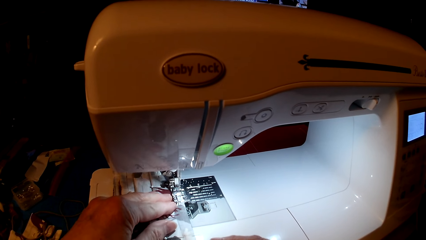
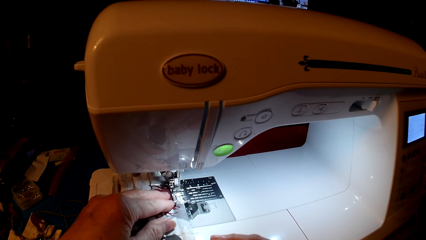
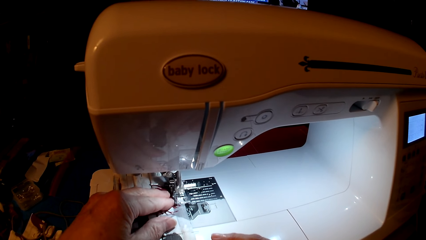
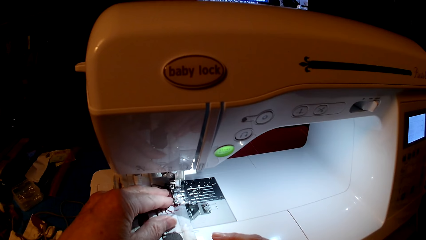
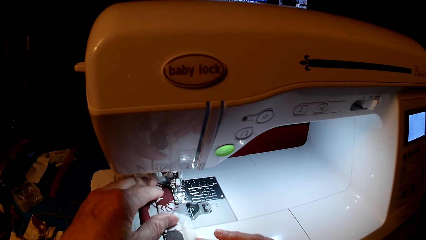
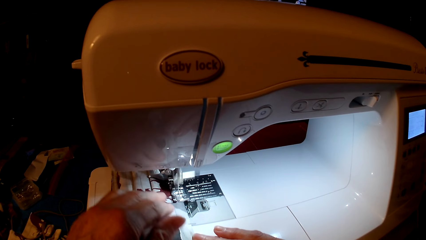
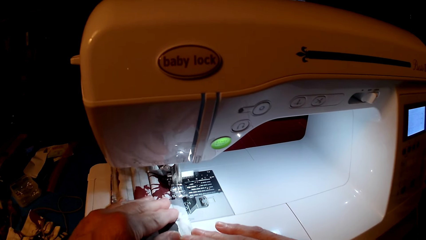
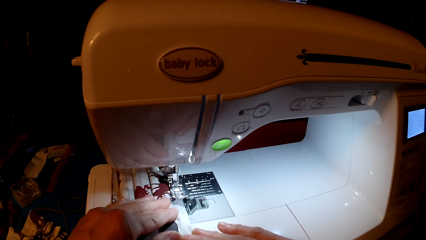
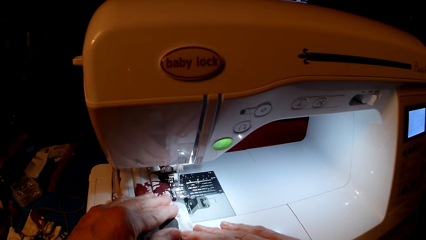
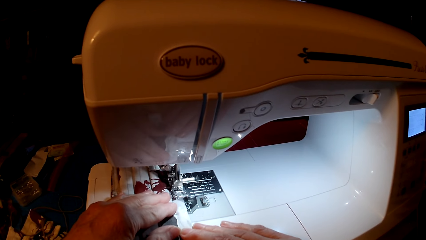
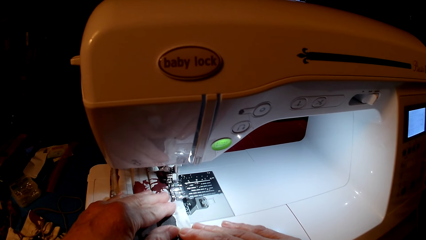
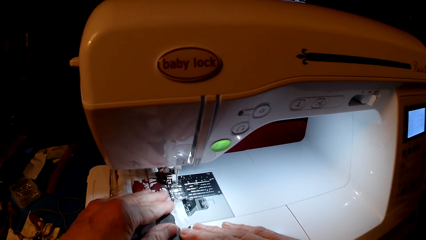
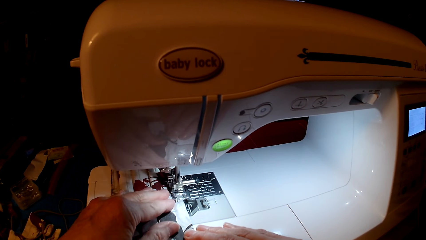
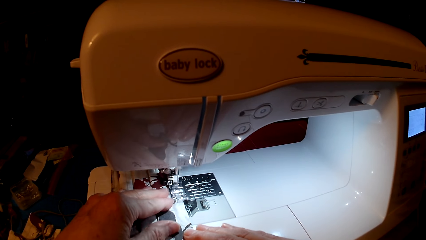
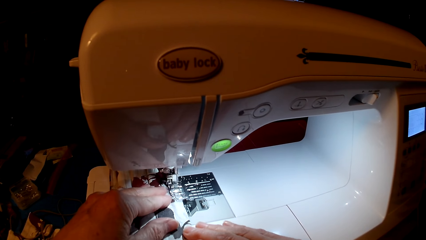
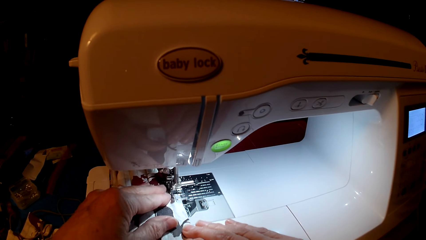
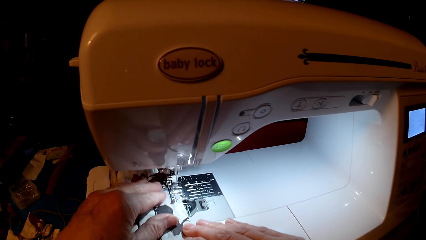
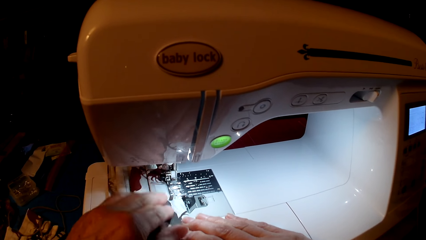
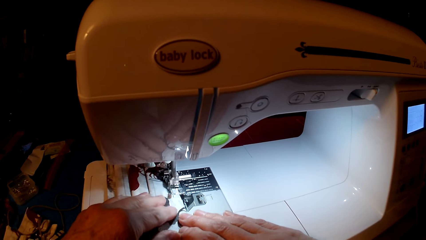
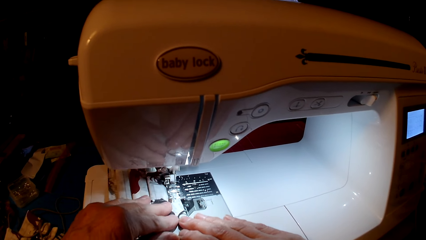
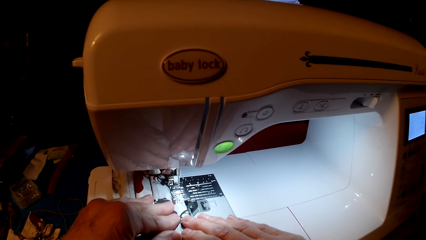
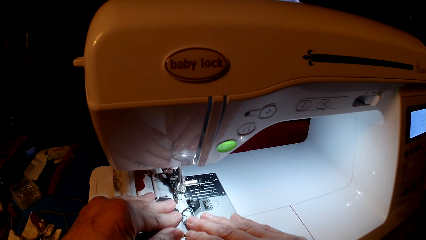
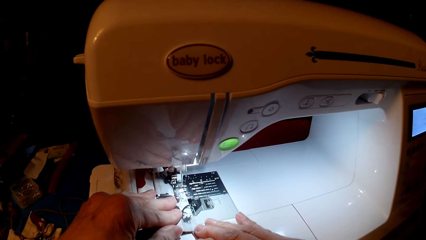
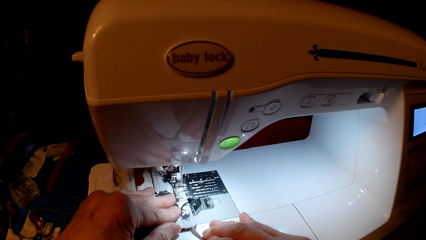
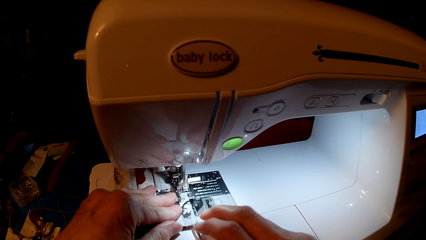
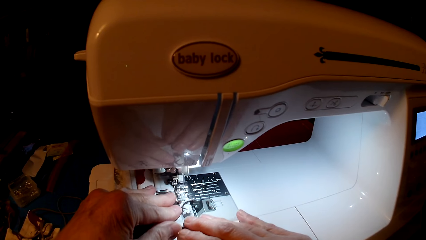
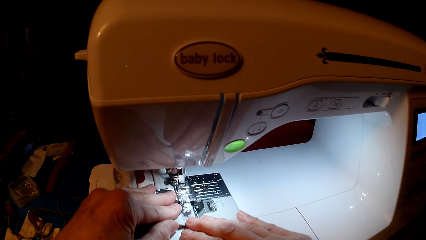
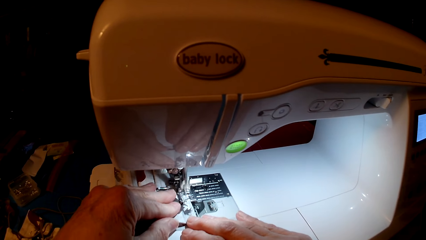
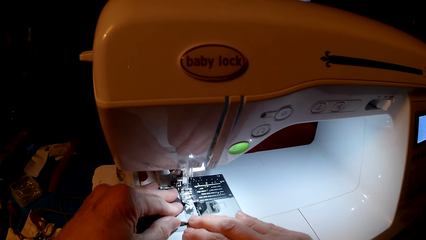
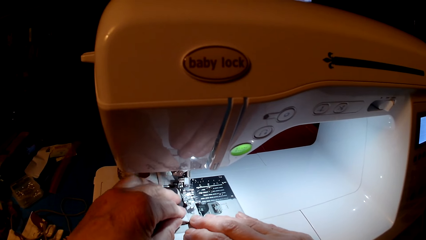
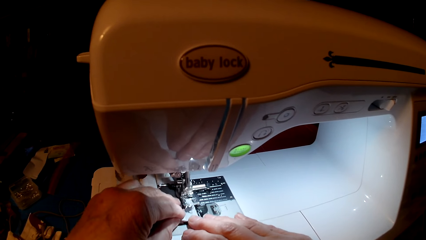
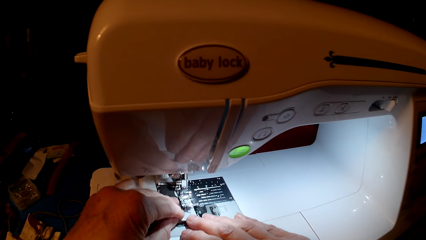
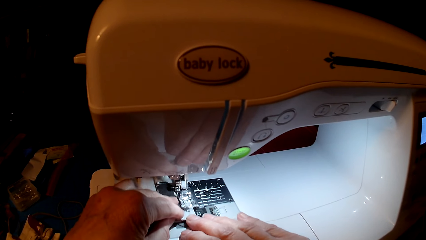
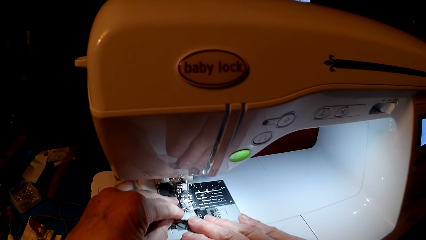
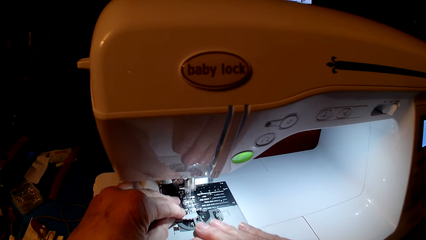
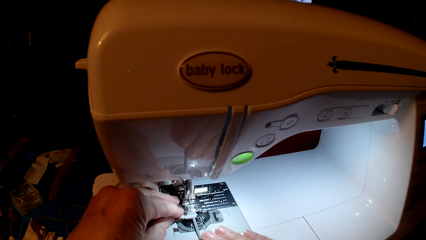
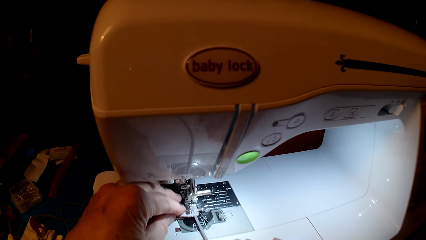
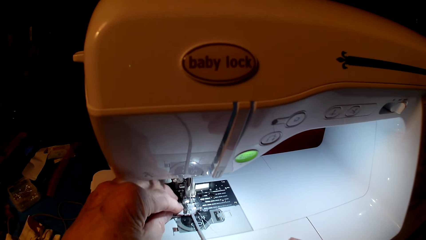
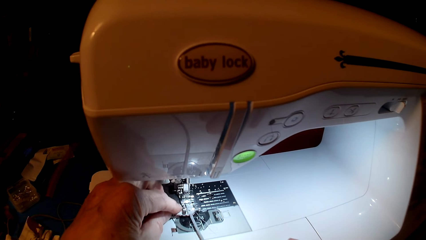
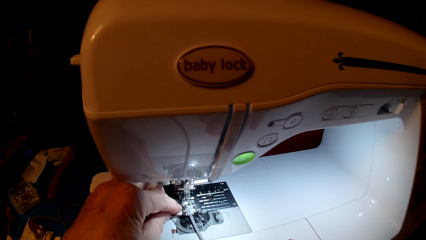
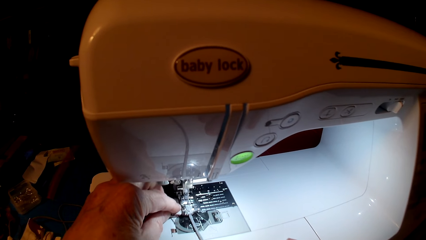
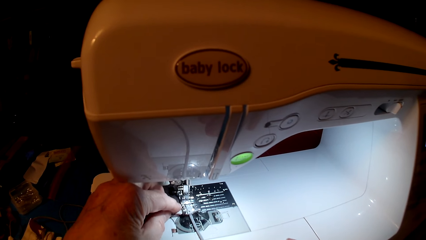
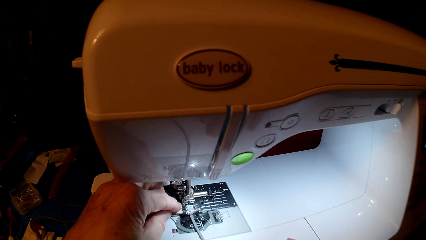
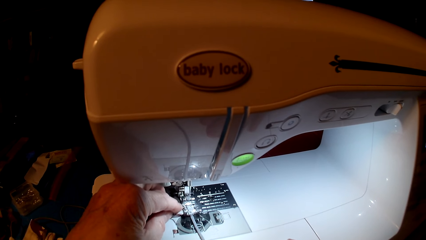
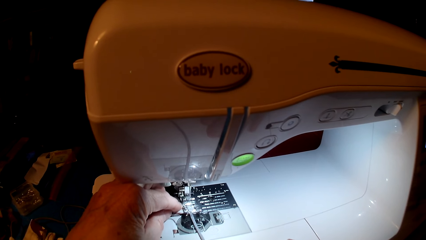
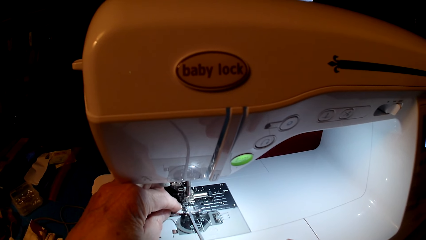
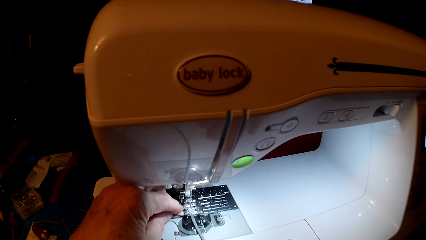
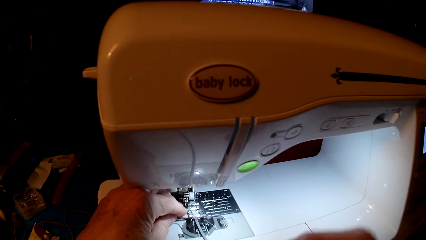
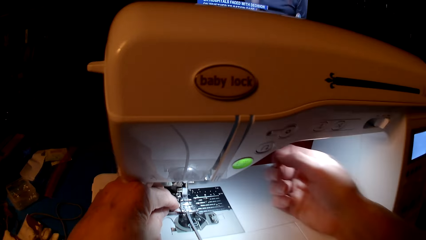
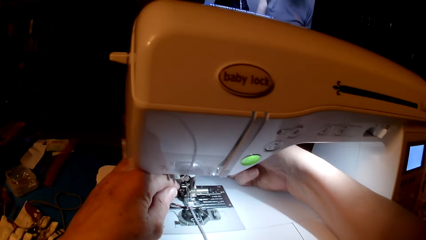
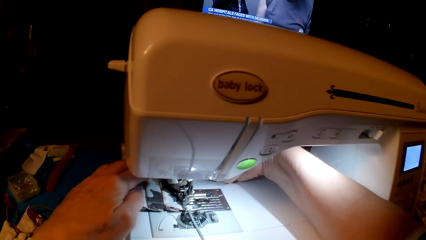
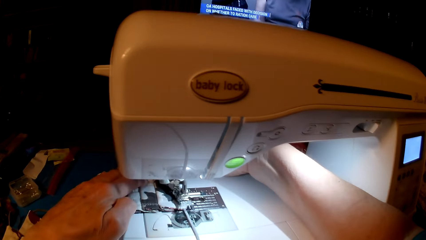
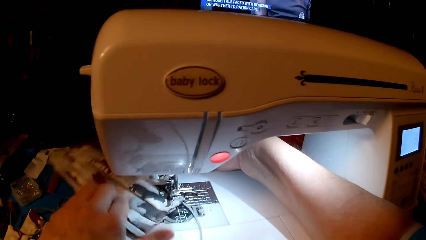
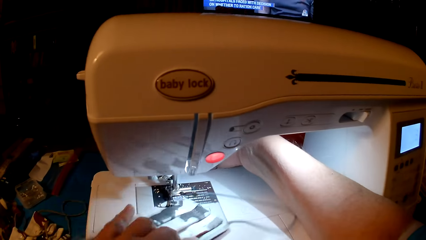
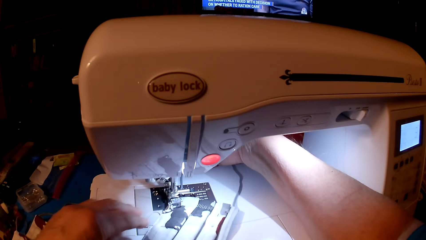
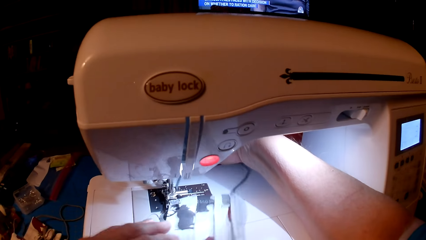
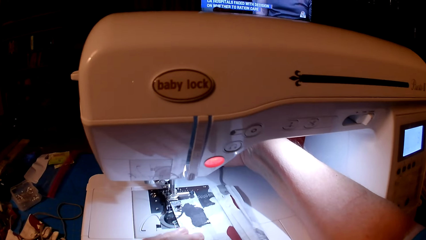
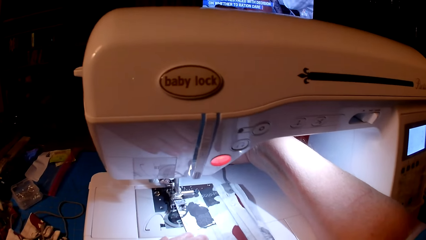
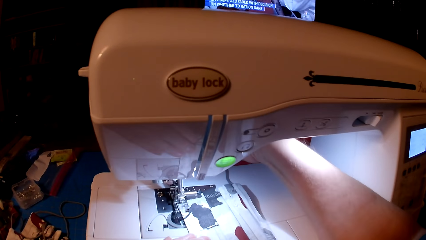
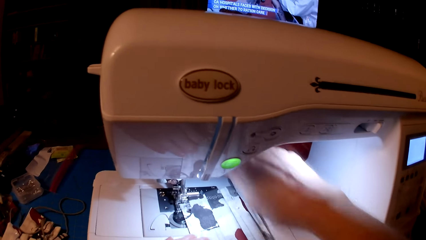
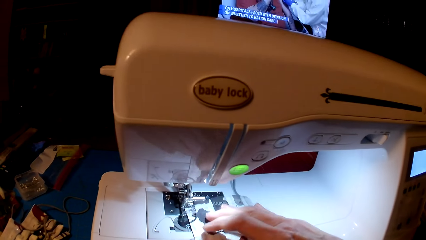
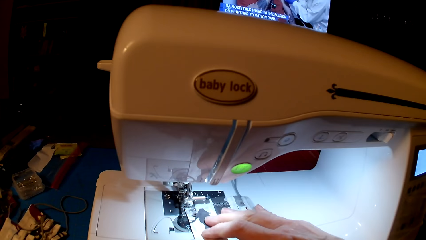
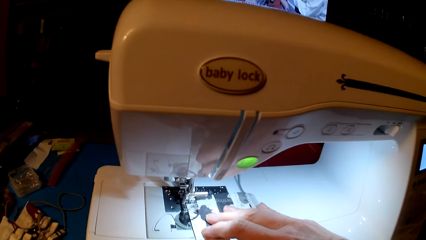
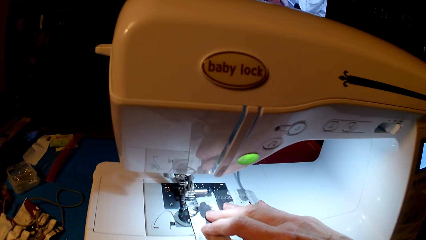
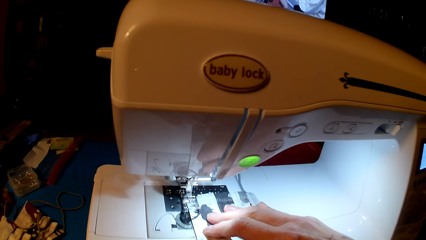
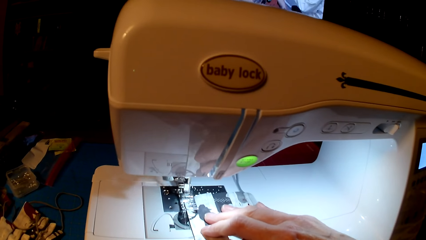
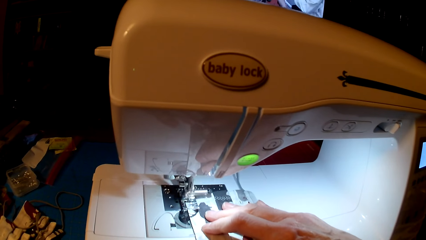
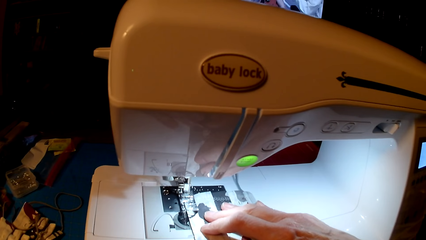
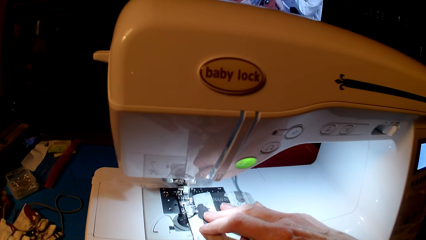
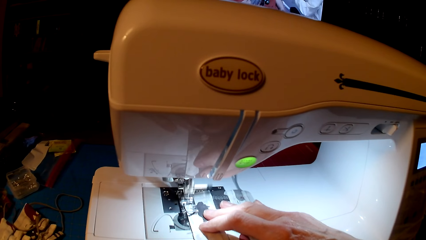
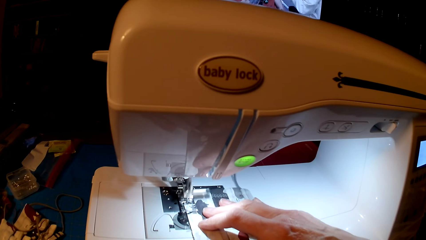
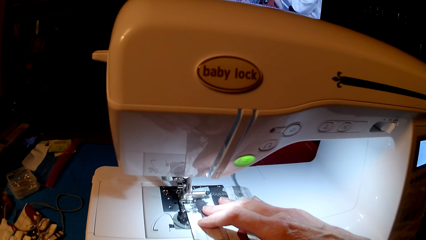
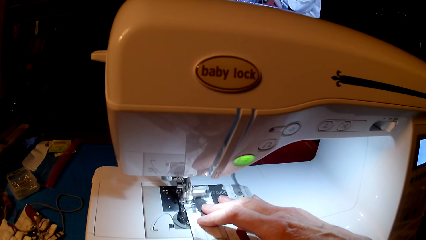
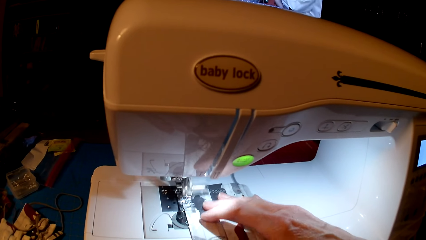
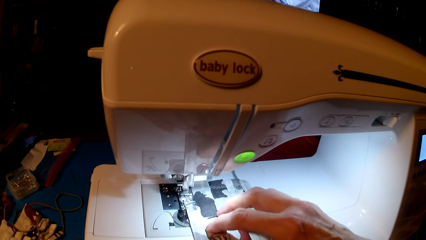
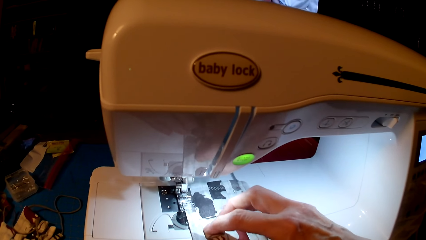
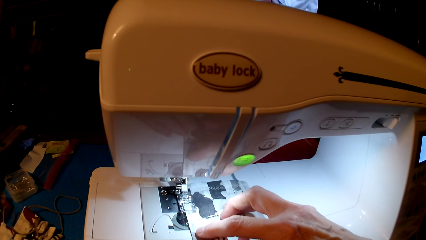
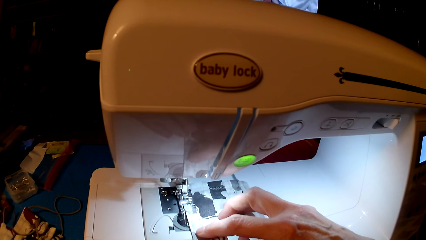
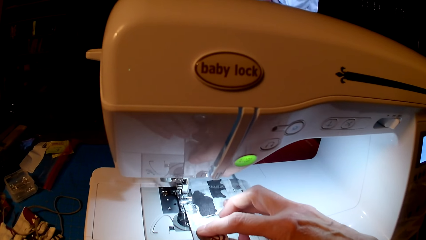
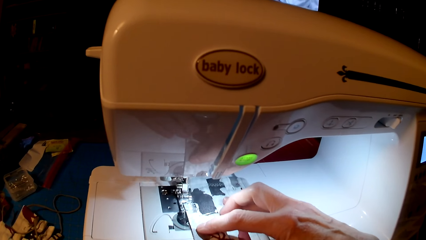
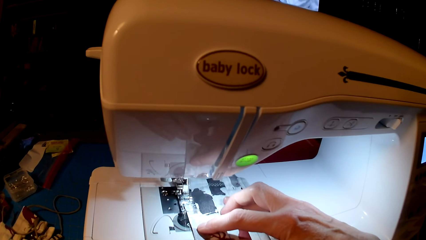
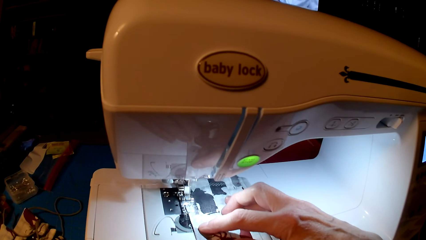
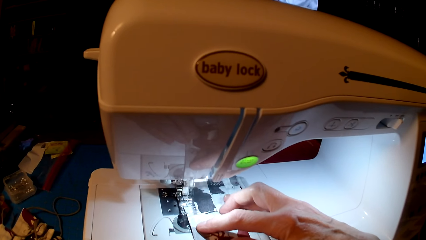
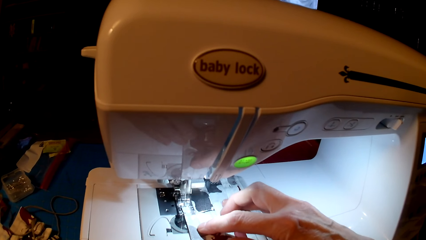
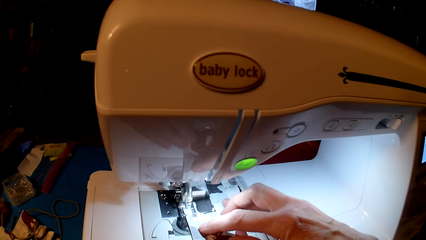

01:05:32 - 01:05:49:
The camera wearer rolls fabric. They sew.
